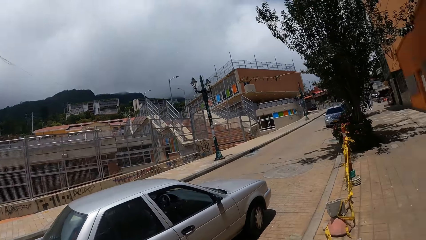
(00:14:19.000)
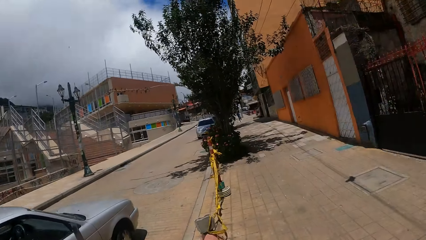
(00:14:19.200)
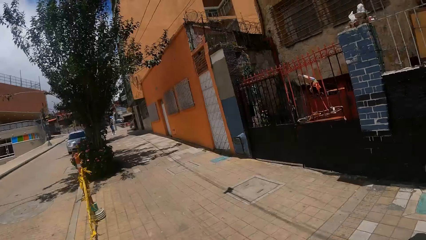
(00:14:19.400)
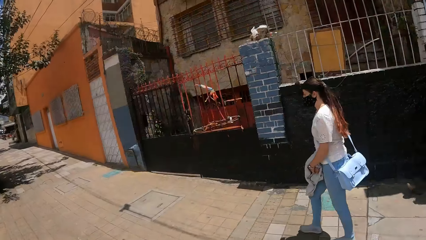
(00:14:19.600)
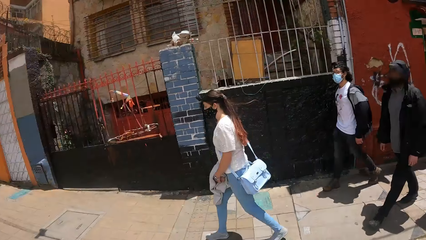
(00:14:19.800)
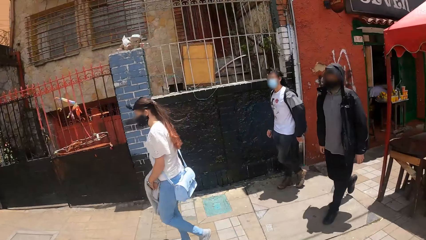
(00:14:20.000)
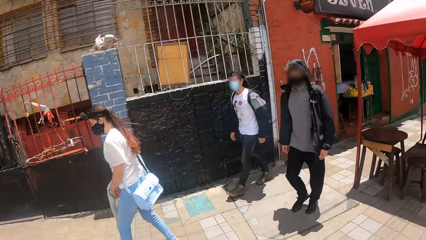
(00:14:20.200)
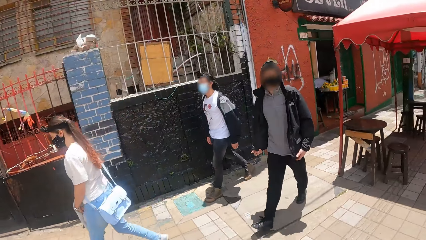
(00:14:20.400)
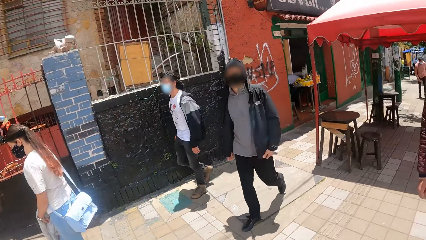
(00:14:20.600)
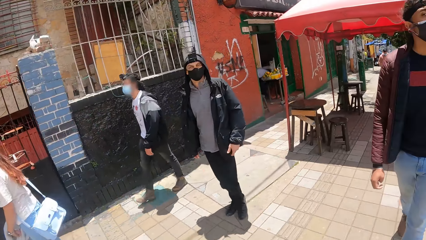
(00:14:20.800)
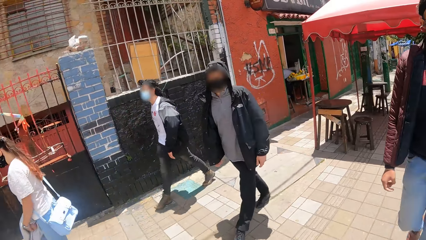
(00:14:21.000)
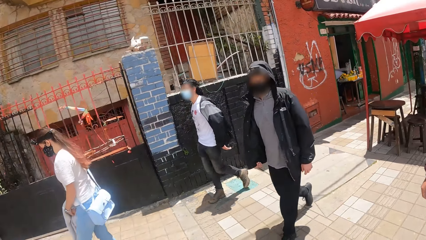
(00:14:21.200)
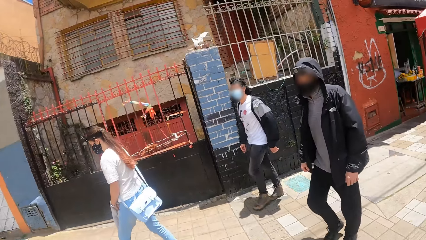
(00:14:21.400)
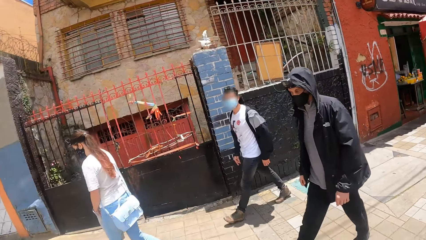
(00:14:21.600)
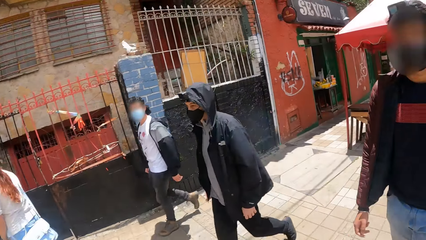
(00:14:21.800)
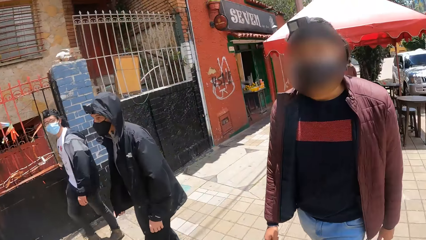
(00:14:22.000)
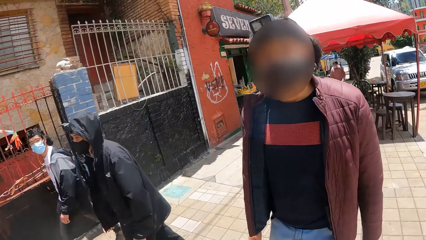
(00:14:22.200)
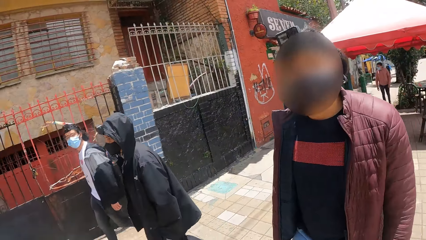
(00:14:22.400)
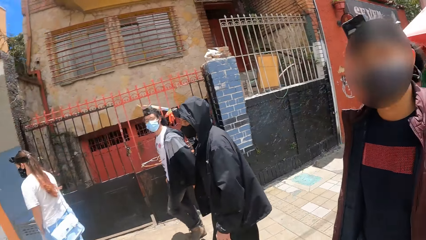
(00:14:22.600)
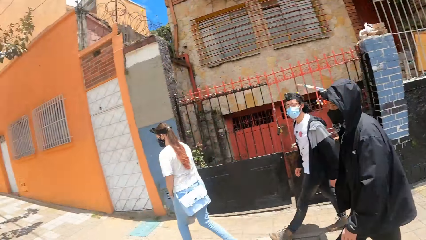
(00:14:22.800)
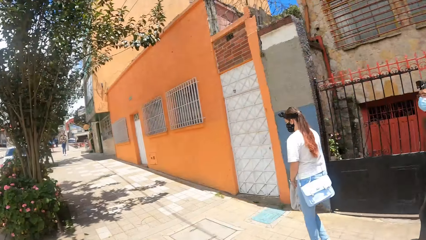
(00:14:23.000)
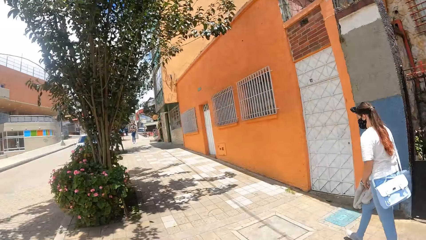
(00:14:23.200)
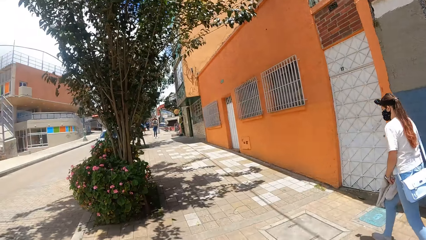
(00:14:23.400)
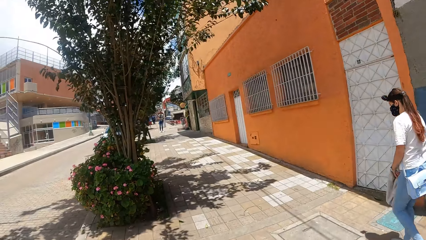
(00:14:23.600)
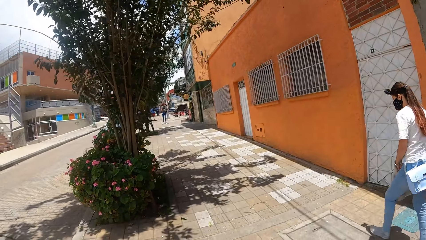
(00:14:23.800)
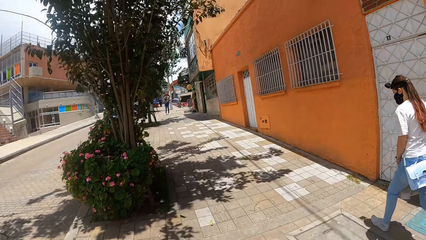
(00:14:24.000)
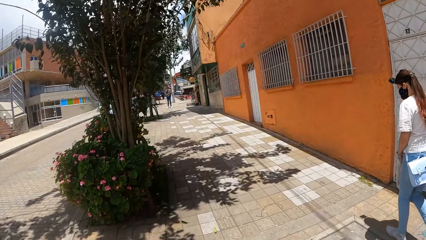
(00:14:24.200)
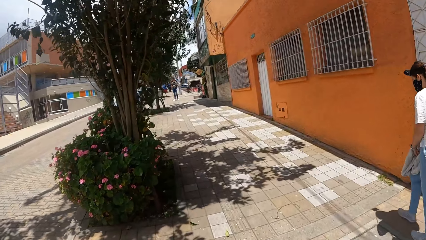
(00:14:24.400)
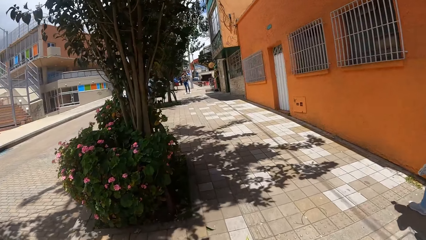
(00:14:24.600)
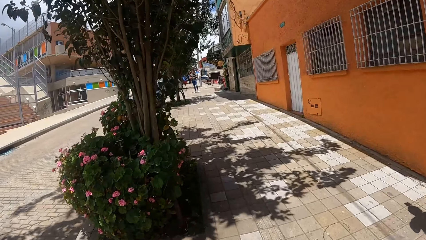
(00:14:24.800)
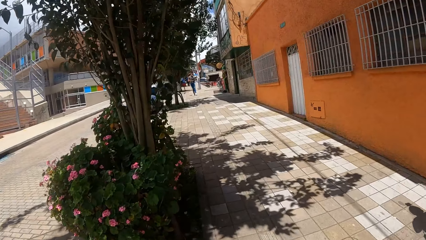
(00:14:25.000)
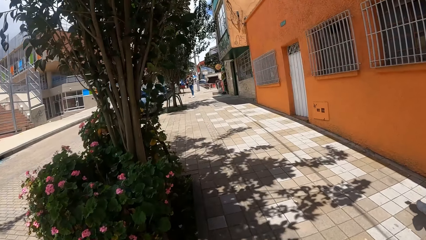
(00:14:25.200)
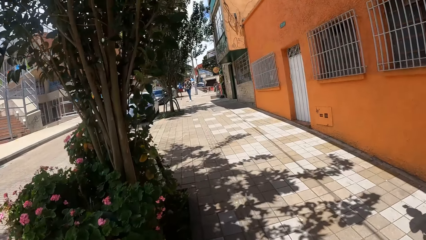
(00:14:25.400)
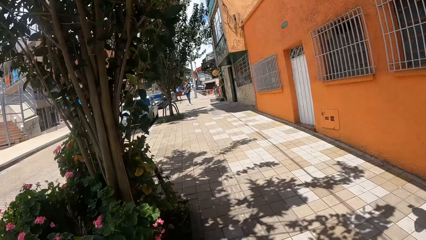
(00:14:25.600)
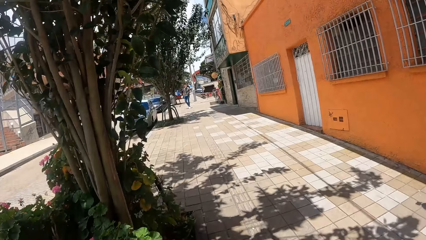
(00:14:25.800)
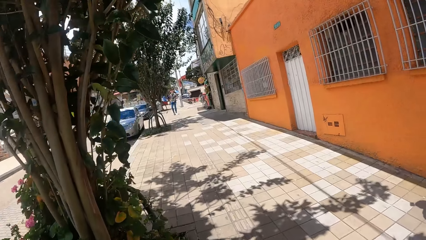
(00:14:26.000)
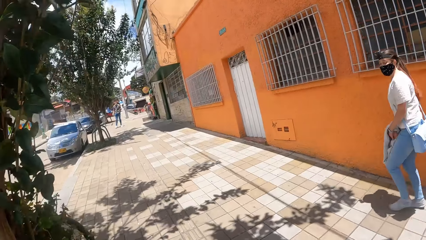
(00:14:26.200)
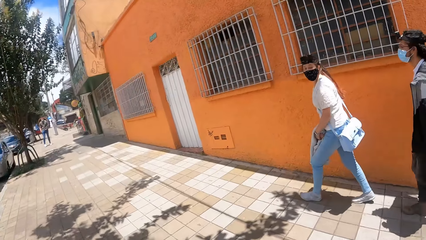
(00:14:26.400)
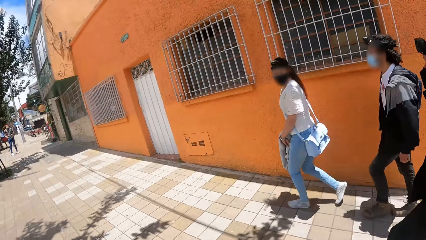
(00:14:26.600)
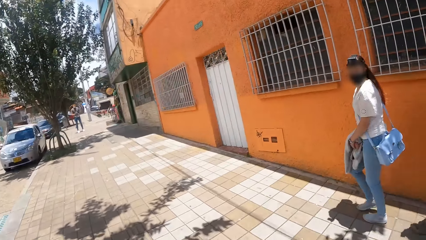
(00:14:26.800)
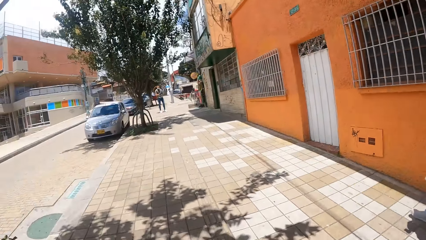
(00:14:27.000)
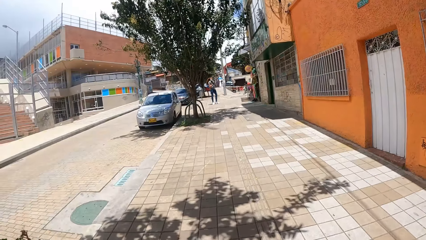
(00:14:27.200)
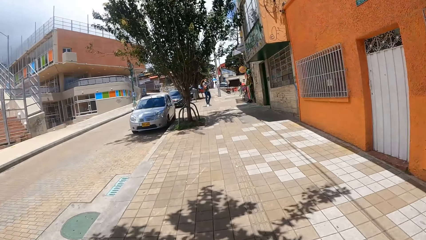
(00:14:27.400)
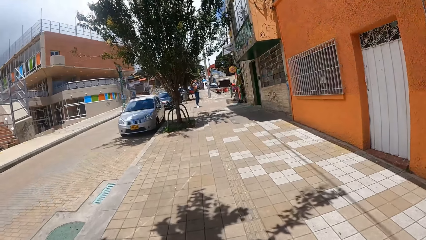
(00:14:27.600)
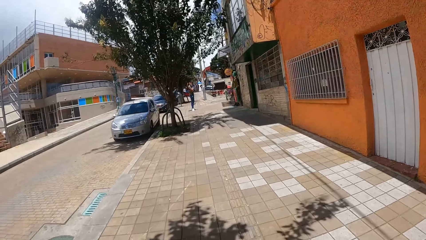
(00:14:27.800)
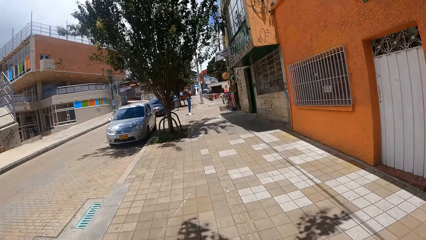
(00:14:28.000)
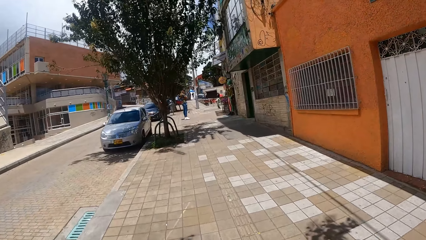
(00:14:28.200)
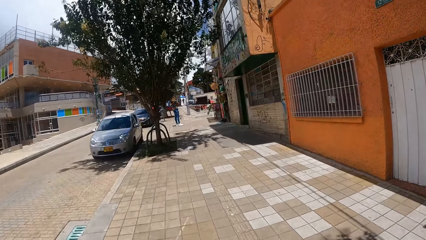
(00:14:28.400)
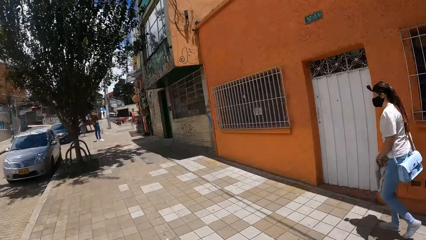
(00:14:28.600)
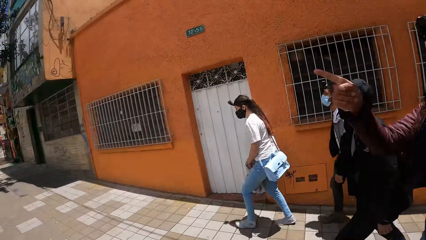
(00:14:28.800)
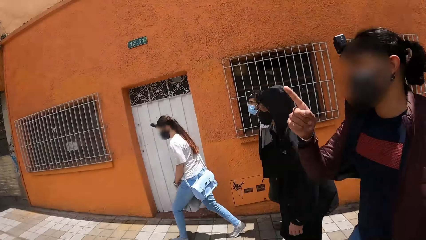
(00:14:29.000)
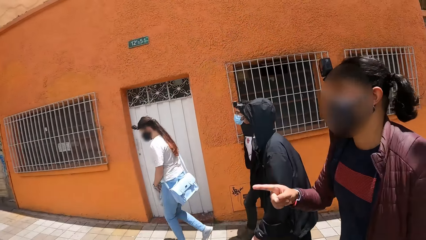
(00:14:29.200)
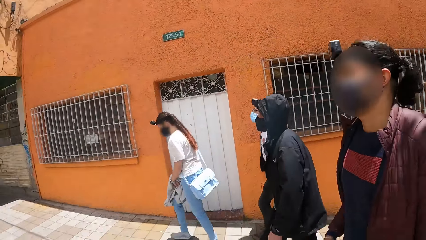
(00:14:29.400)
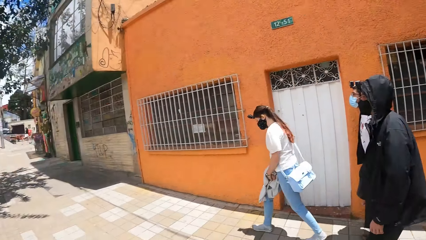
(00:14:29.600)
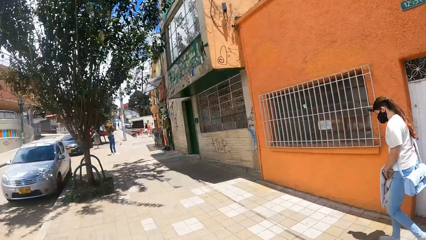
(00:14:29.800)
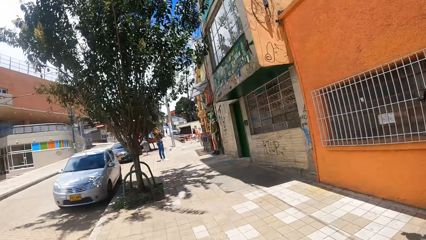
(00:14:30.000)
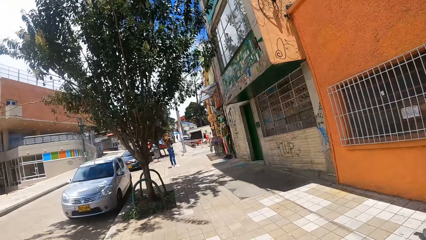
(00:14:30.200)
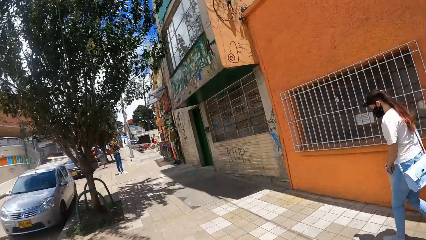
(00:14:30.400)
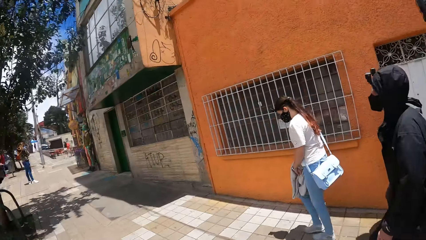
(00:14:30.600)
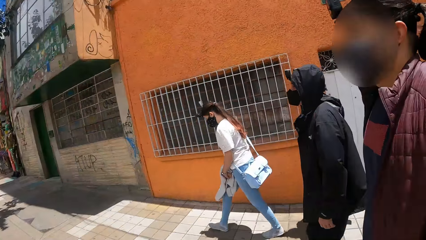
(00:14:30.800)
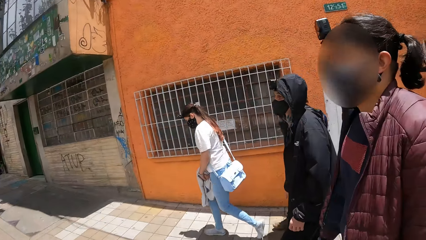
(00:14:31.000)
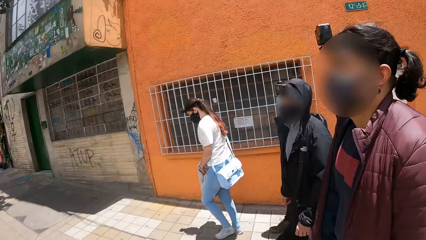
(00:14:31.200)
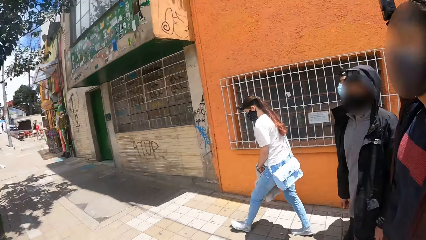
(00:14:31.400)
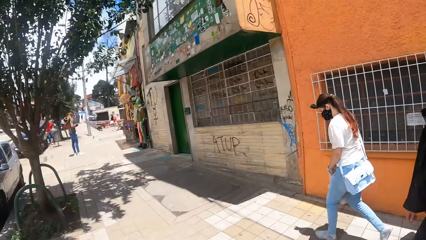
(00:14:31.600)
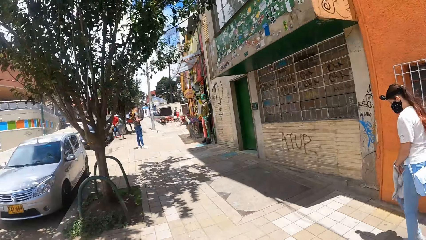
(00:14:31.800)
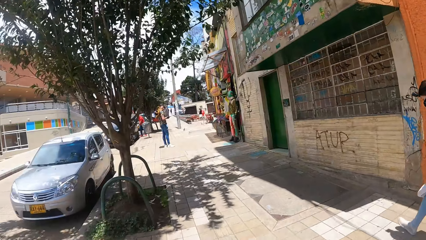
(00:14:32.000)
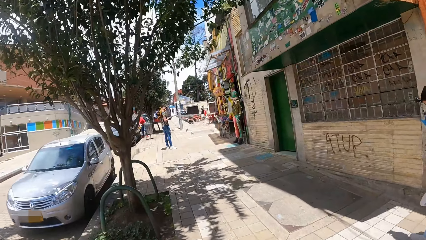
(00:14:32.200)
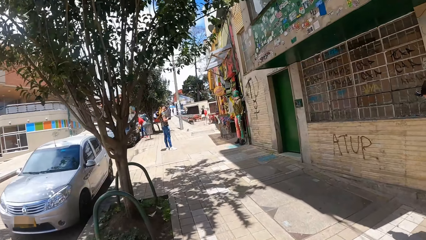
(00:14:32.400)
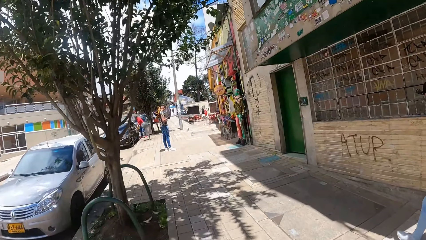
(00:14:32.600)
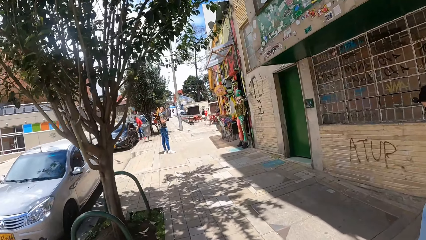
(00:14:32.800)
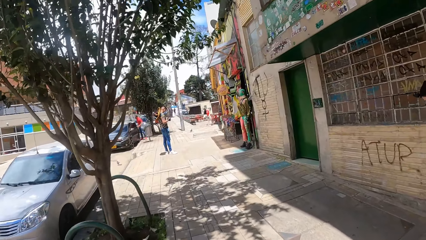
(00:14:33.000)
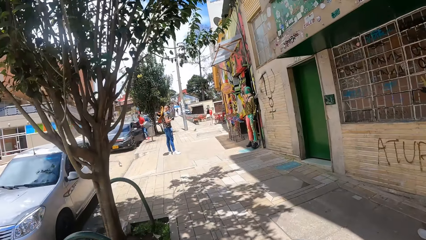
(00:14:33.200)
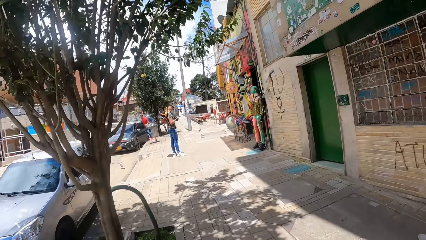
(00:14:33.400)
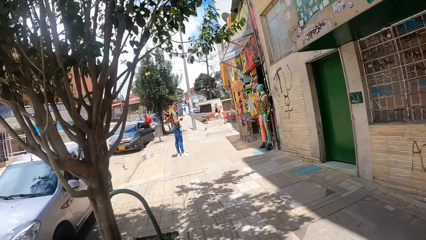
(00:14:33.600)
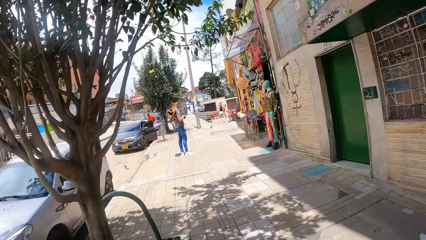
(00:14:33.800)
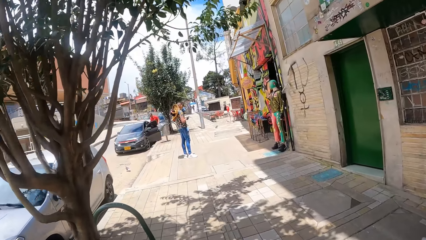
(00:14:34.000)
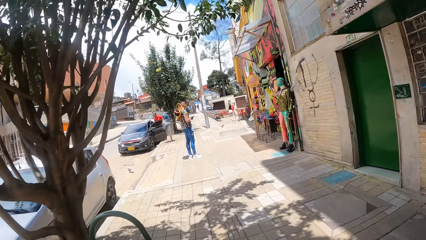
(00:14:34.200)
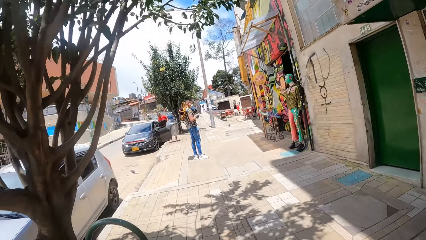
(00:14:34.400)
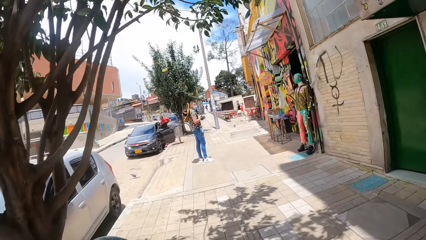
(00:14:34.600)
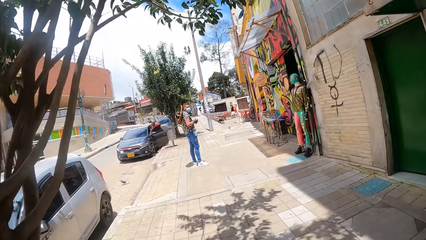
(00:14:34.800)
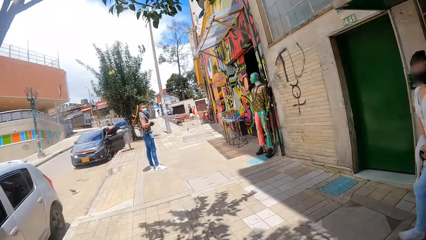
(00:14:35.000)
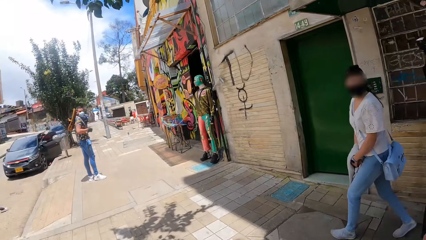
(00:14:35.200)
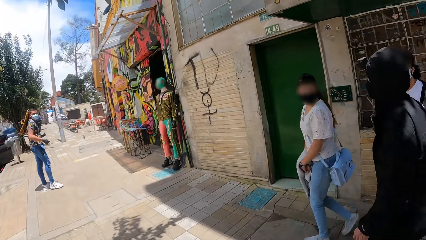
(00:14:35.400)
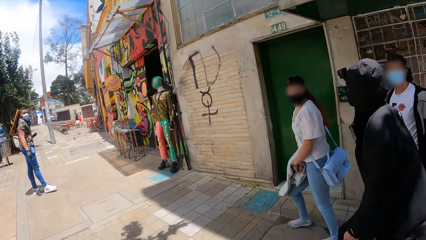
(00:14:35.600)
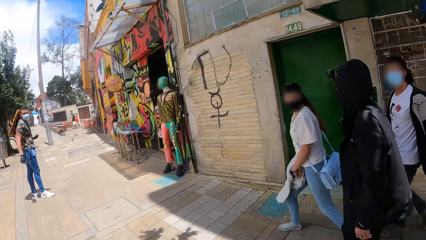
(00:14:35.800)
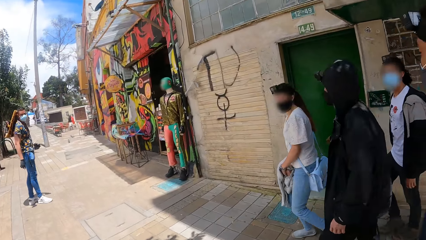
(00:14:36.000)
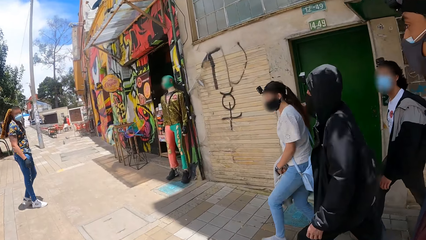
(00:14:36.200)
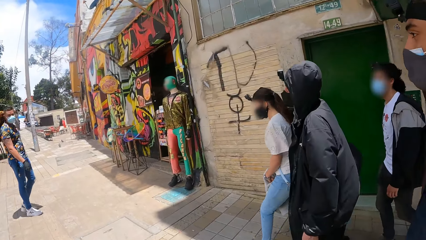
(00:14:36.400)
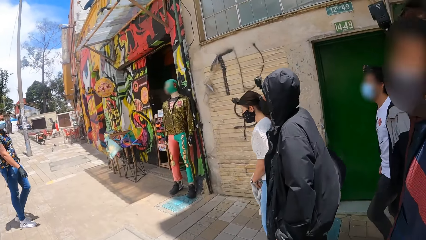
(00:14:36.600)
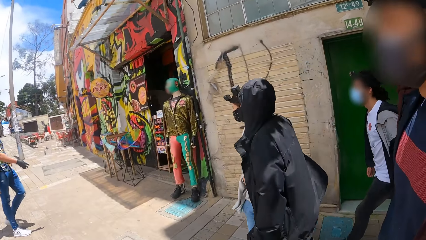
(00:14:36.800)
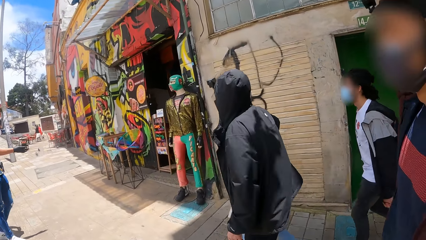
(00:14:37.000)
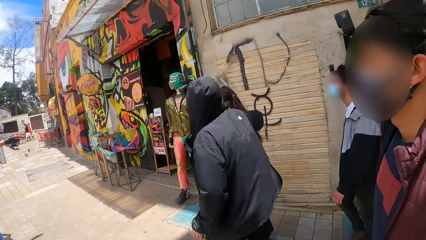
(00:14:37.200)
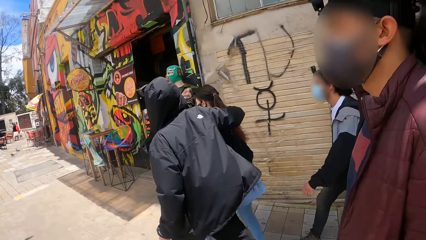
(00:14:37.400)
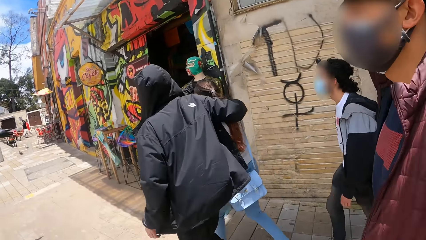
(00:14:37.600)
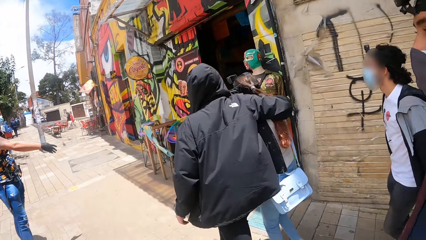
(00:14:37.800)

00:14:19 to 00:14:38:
The camera wearer looks around. They walk along the street. They talk to a person. The person points with the finger. The camera wearer walks along the street.
